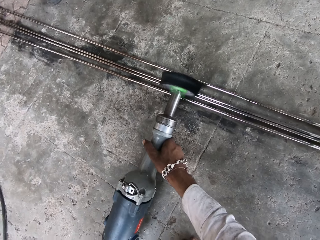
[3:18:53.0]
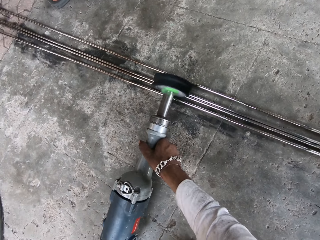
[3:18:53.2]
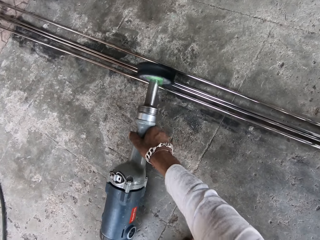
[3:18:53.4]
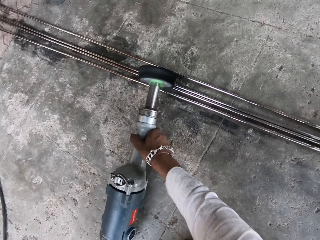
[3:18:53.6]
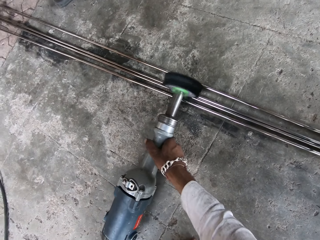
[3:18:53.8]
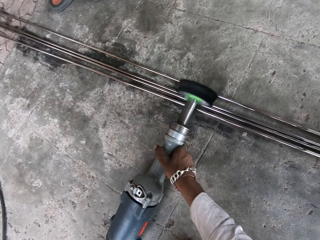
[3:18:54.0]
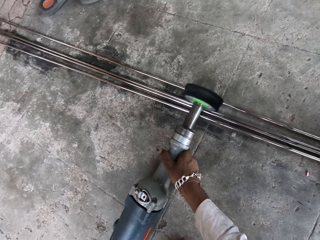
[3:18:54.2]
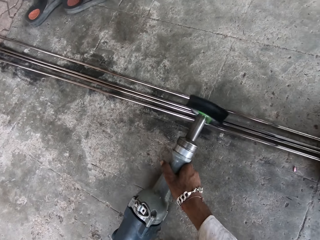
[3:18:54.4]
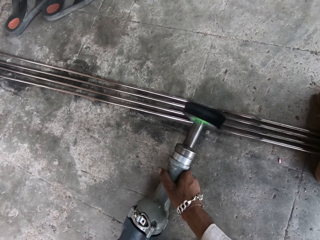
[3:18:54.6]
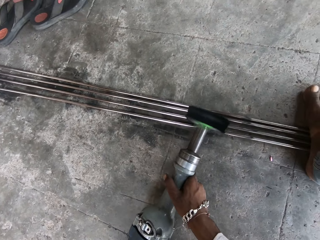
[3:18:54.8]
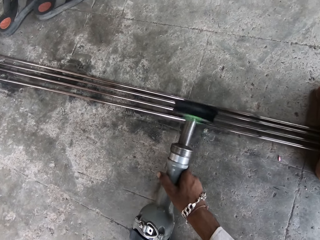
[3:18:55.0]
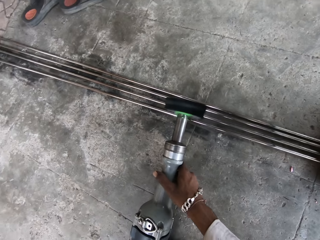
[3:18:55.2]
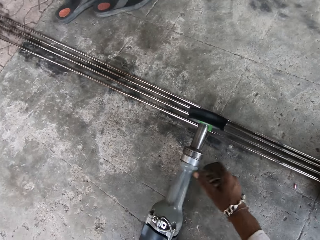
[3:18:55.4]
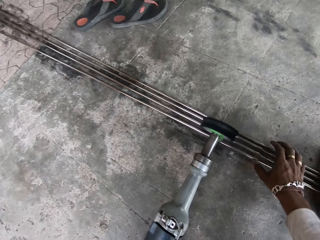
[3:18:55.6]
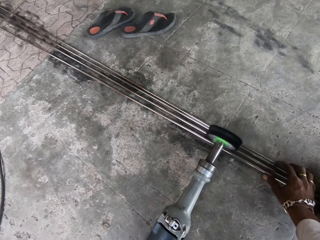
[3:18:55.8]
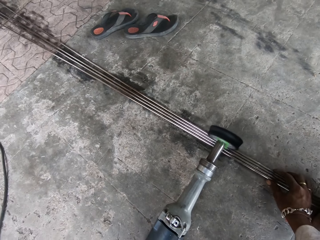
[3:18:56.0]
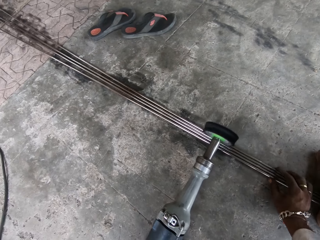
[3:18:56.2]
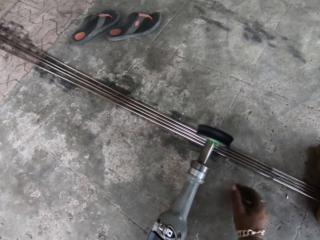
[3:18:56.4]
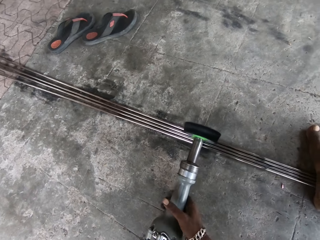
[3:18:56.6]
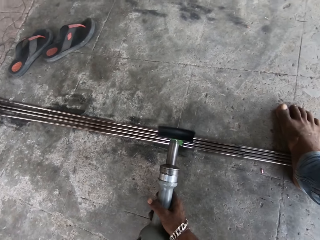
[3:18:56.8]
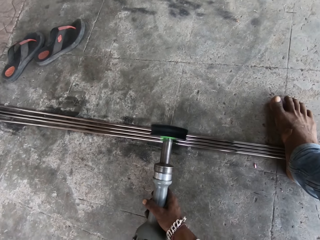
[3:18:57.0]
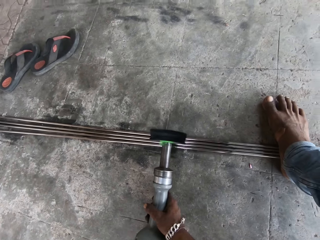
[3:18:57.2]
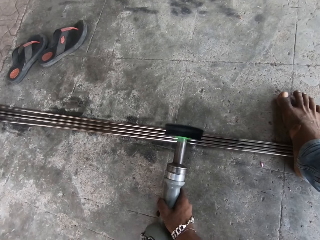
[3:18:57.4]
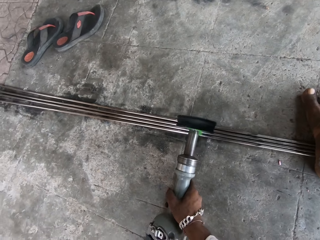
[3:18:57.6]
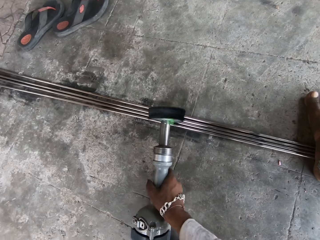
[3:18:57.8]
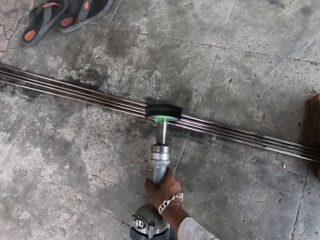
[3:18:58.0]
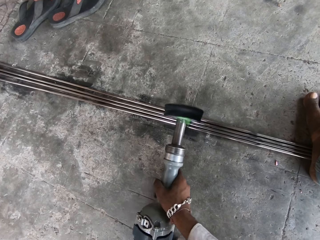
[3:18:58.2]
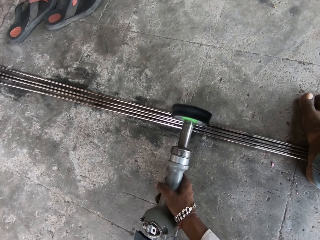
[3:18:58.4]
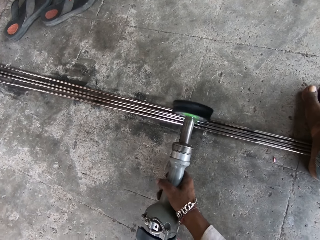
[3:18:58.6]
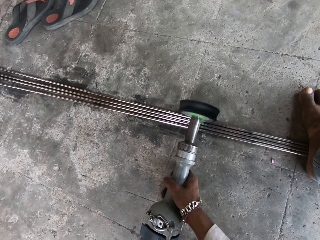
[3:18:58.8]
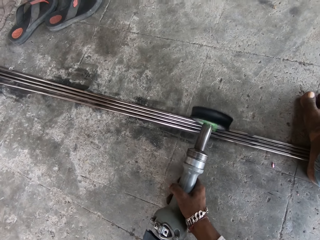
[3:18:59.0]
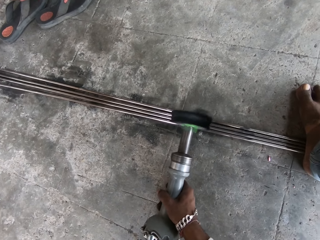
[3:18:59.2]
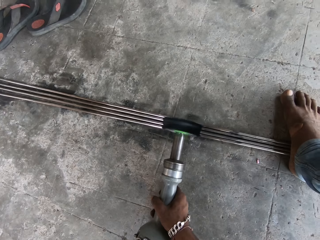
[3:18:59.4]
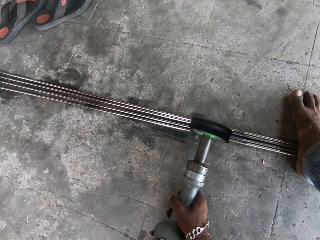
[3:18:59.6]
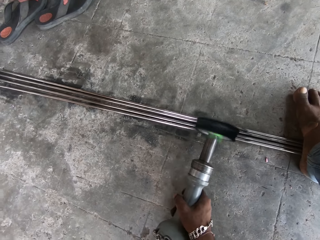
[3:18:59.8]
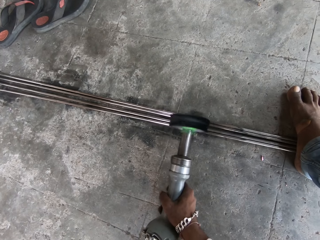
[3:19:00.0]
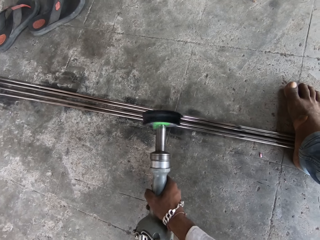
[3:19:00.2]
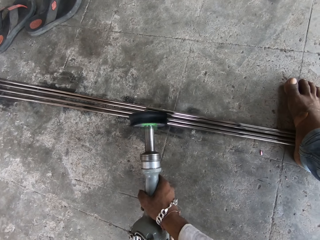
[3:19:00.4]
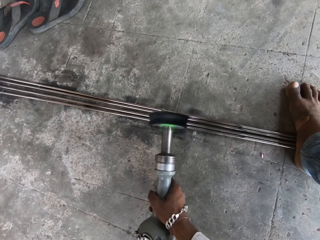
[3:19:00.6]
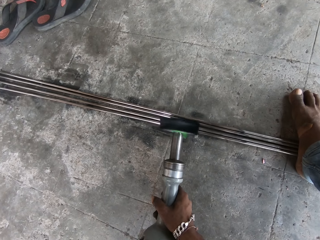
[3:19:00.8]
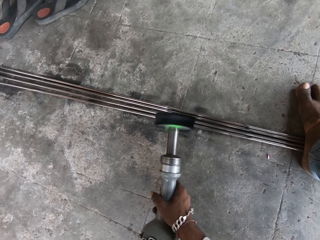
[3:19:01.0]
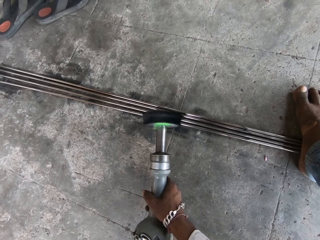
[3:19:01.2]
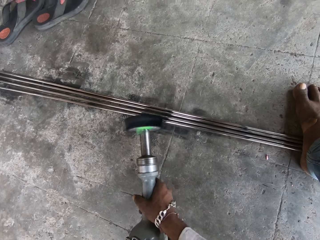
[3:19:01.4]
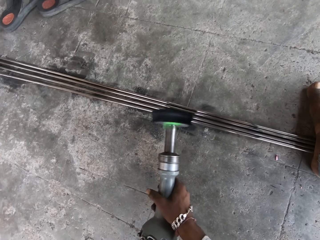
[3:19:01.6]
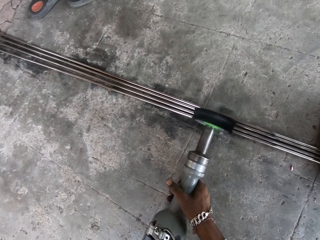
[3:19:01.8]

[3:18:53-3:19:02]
The camera wearer holds metal rods together. They operate a machine on the metal rods.

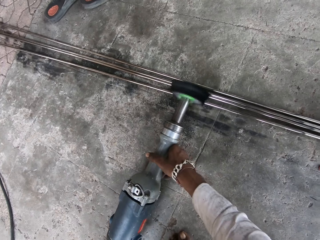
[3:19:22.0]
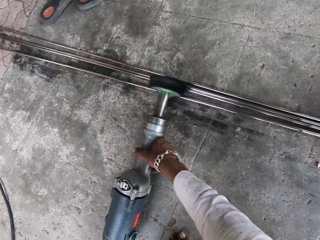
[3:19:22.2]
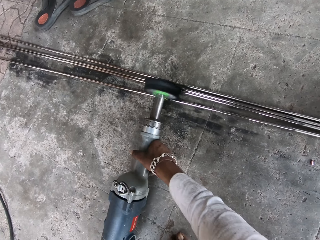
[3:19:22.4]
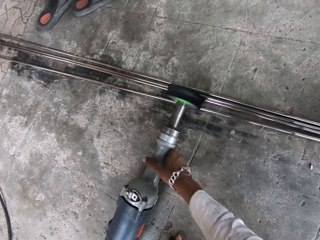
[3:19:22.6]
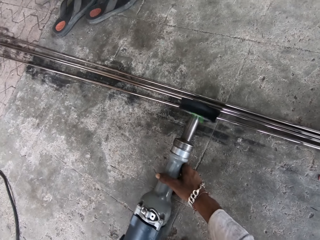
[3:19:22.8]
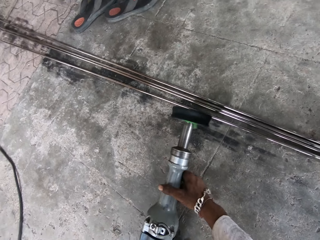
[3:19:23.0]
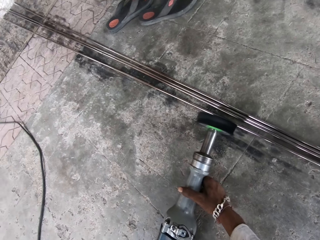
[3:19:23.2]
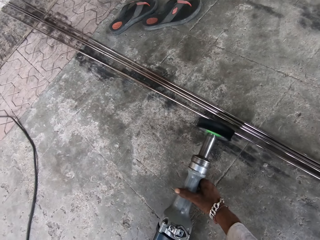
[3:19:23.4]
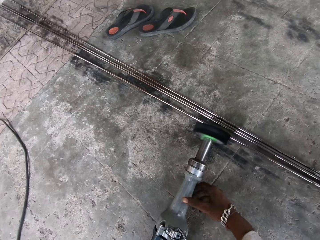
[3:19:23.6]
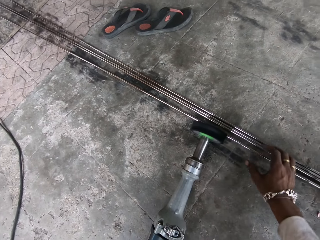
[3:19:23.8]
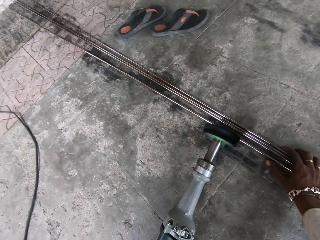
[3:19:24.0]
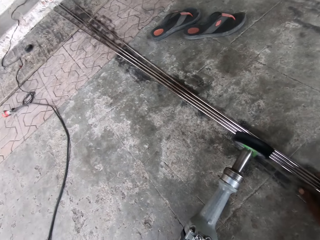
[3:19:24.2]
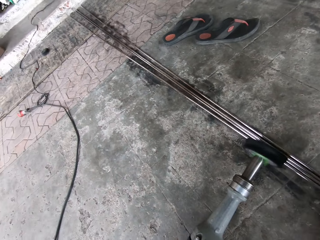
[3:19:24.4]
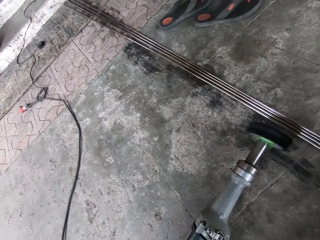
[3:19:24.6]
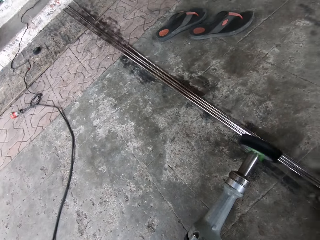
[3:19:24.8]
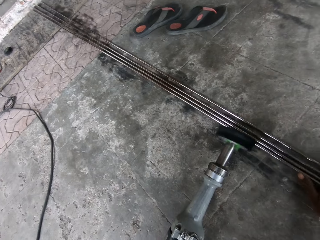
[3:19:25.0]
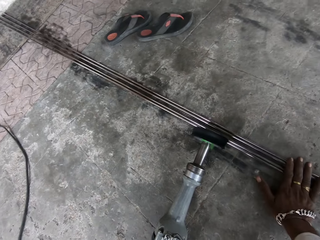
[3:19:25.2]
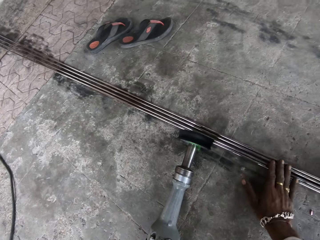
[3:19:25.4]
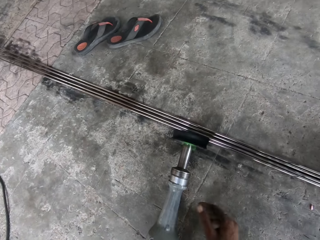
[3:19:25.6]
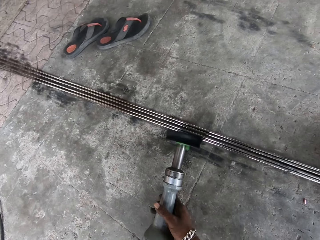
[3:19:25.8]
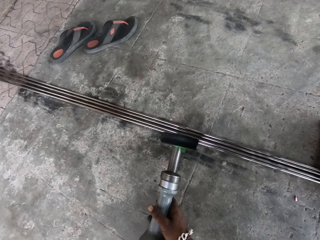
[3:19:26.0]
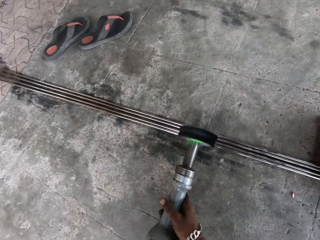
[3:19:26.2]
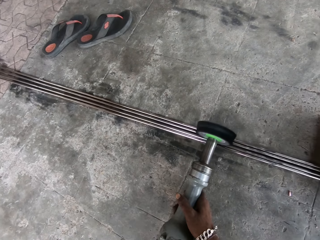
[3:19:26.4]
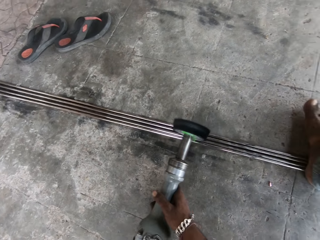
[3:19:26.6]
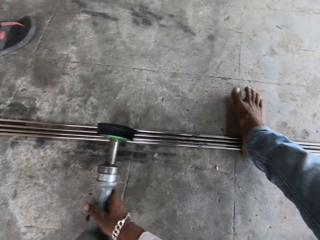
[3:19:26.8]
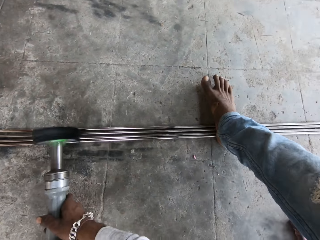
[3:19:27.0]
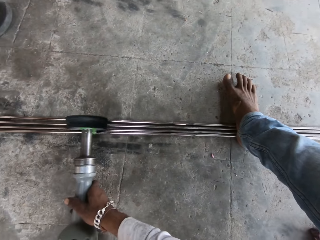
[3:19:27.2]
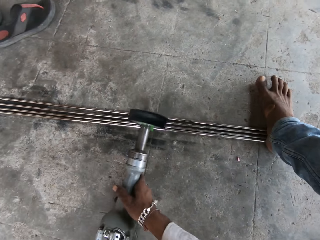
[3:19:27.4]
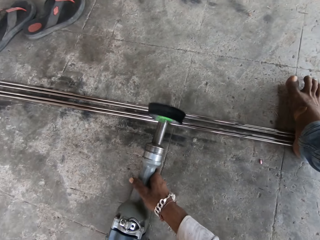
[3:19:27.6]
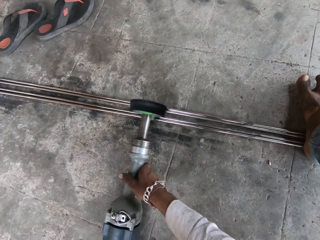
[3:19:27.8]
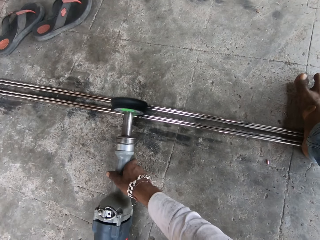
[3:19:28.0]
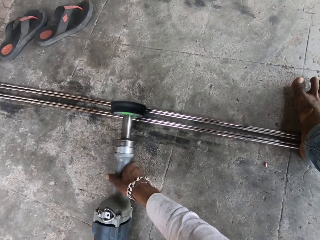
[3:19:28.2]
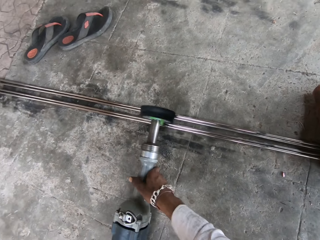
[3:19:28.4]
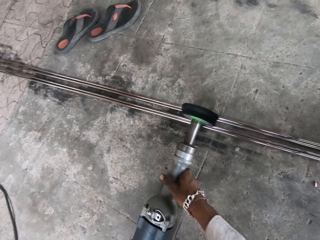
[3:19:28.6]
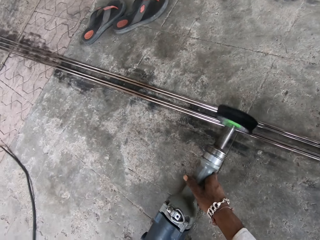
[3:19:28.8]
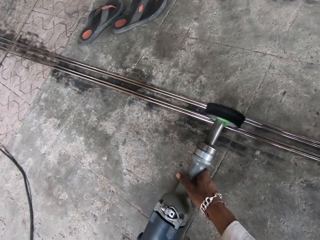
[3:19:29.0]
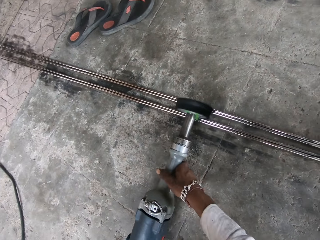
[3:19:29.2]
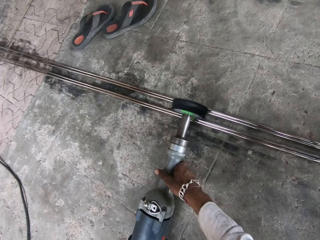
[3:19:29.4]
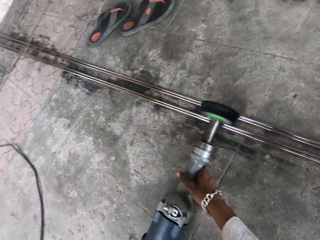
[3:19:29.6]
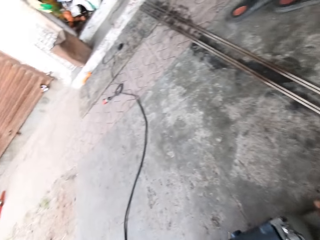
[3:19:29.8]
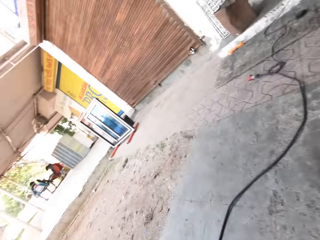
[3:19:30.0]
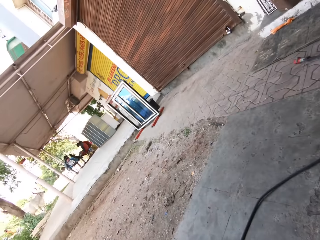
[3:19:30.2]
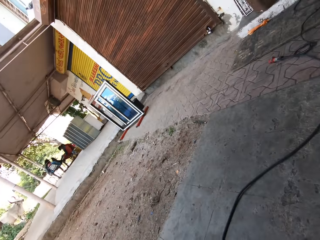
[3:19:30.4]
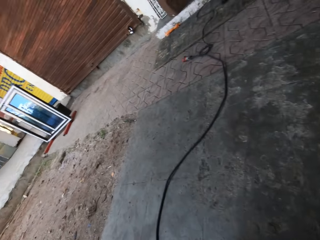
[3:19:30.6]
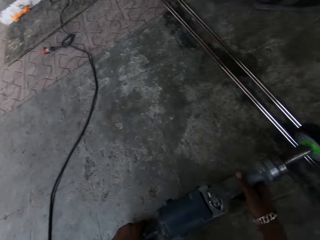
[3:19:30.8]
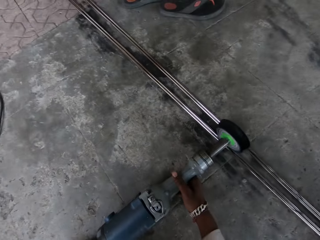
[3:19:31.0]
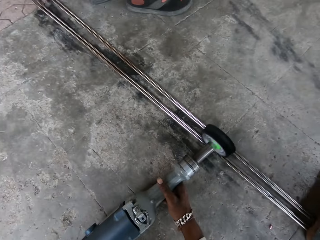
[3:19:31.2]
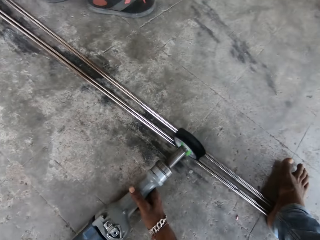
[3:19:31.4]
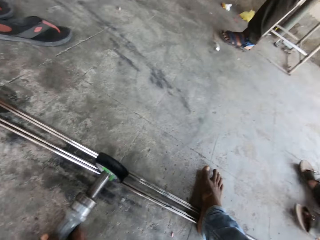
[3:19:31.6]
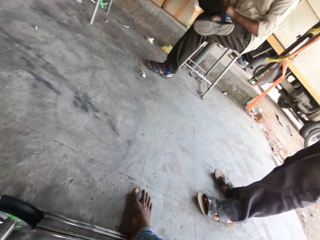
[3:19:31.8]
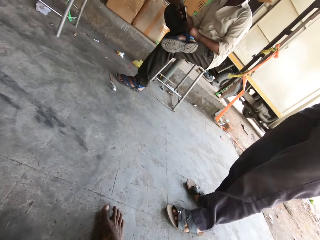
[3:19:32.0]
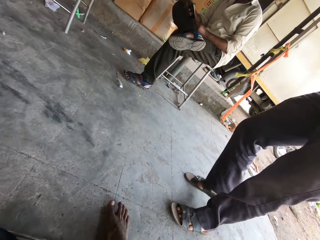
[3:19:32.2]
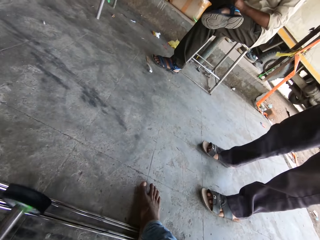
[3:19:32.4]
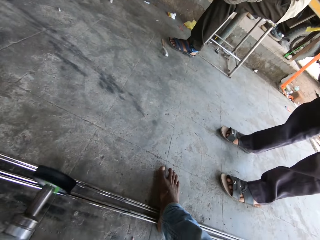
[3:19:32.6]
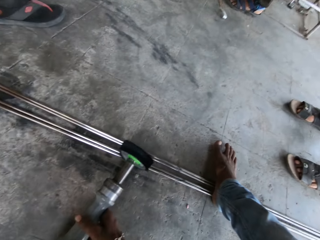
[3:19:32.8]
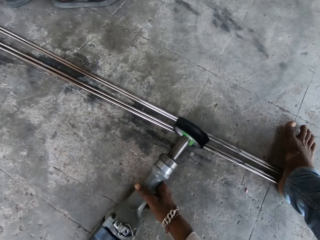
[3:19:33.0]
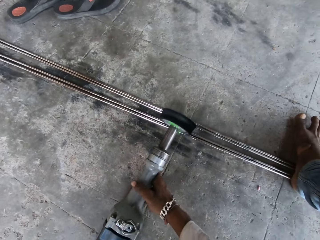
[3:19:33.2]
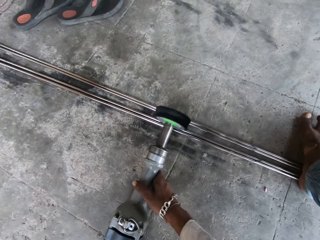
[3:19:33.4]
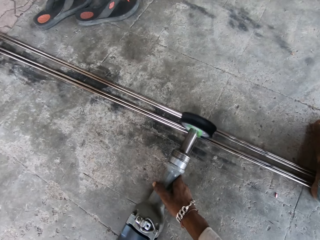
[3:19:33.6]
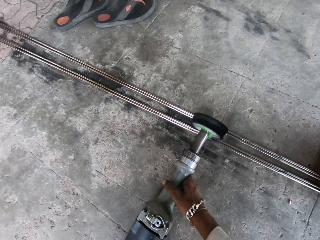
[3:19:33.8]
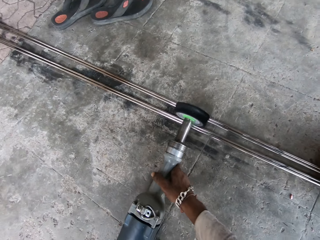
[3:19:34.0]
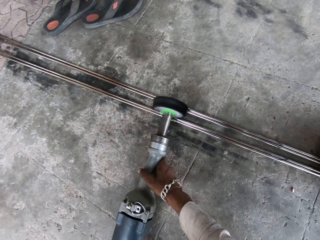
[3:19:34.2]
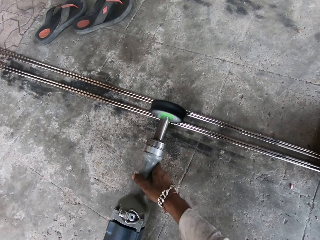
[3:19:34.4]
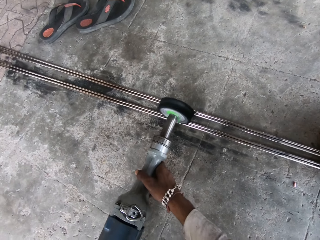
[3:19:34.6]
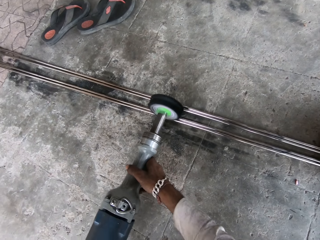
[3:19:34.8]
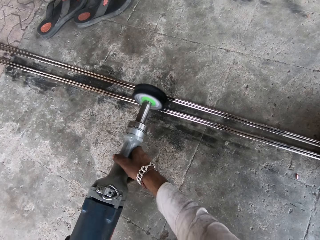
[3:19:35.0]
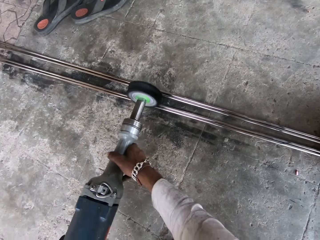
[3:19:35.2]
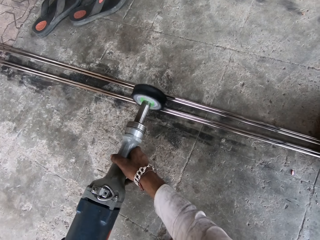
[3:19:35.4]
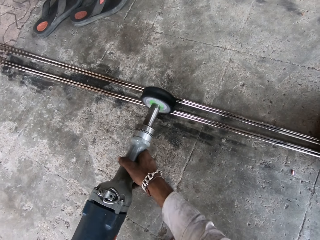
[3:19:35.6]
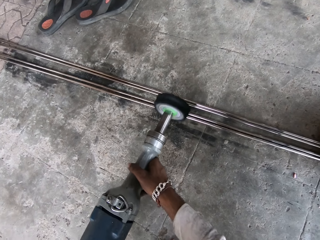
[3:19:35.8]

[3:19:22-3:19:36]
The camera wearer puts the metals together. They hold metal rods together. They smoothen the metals with a machine. They operate the machine on the metal rods.
